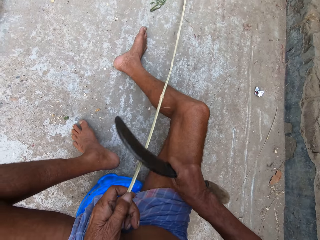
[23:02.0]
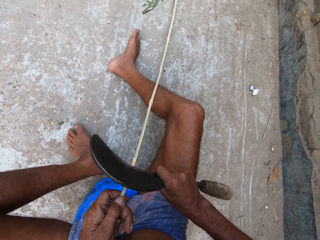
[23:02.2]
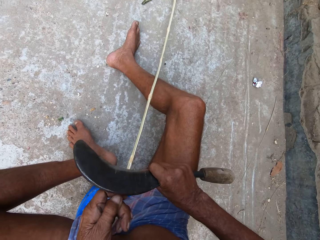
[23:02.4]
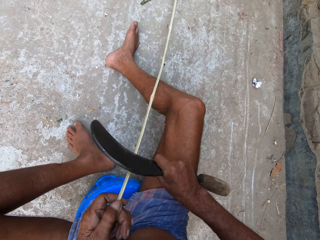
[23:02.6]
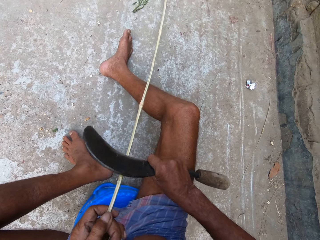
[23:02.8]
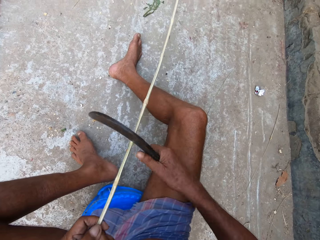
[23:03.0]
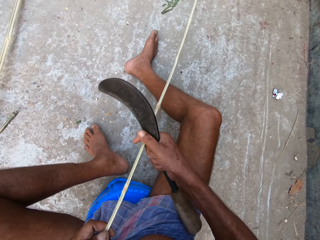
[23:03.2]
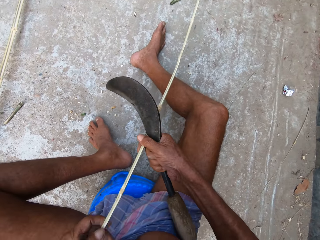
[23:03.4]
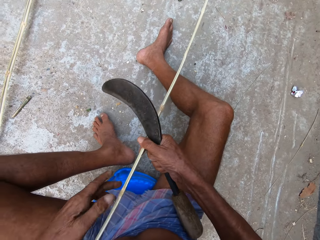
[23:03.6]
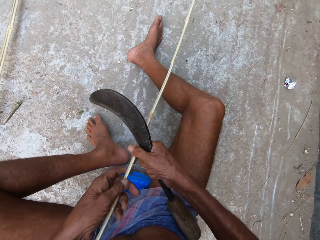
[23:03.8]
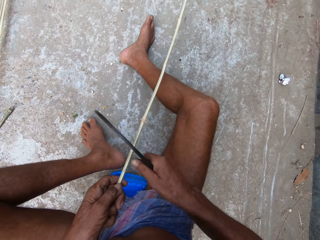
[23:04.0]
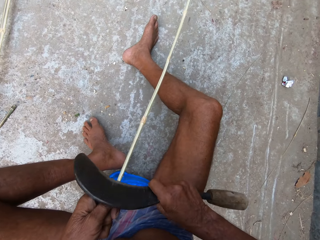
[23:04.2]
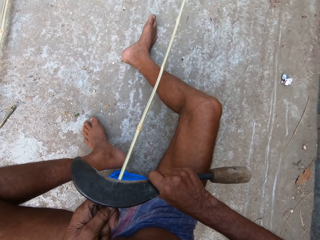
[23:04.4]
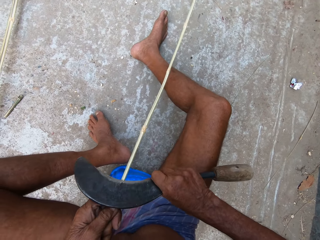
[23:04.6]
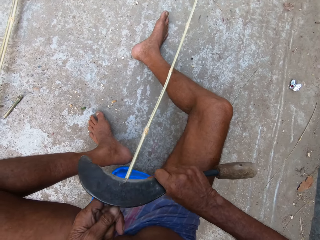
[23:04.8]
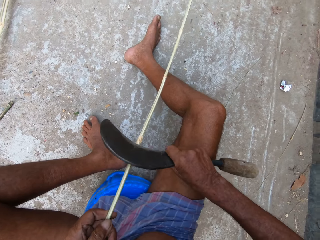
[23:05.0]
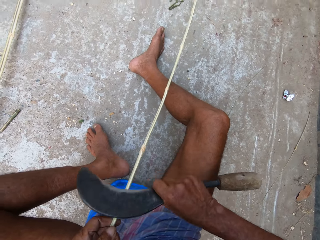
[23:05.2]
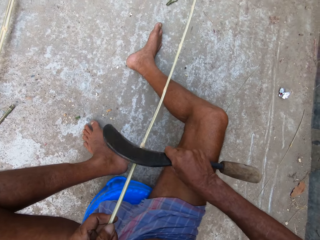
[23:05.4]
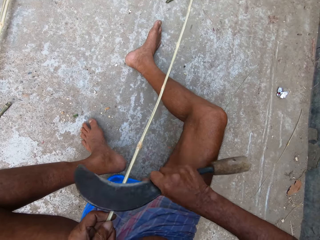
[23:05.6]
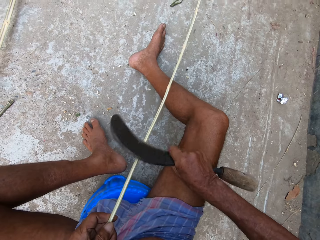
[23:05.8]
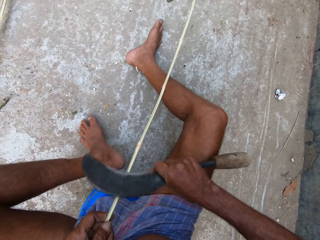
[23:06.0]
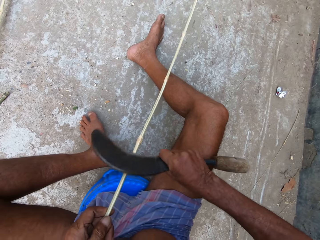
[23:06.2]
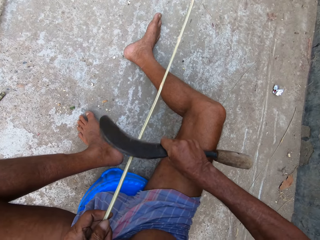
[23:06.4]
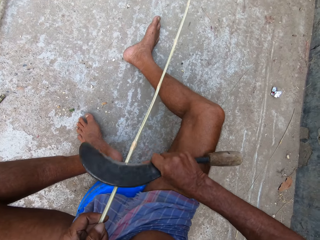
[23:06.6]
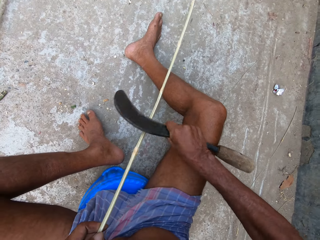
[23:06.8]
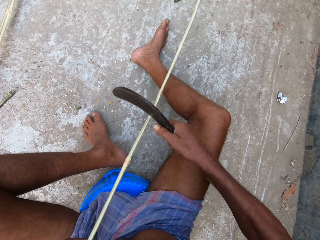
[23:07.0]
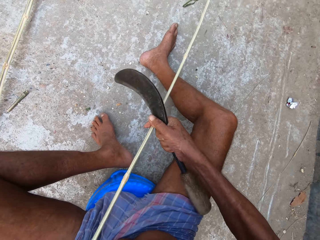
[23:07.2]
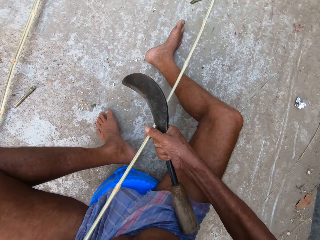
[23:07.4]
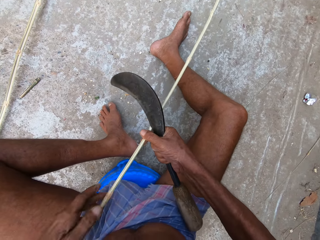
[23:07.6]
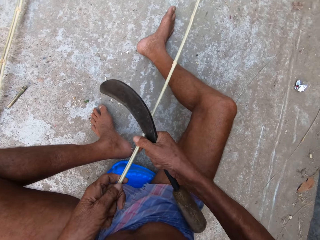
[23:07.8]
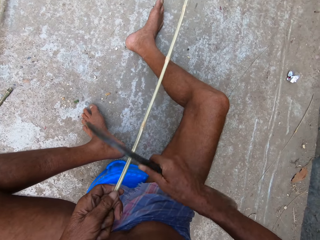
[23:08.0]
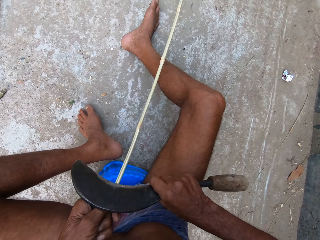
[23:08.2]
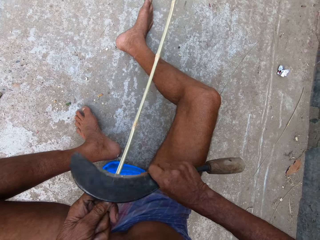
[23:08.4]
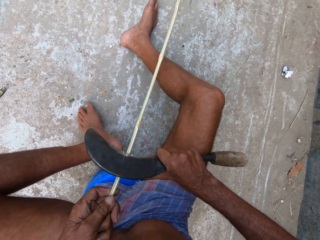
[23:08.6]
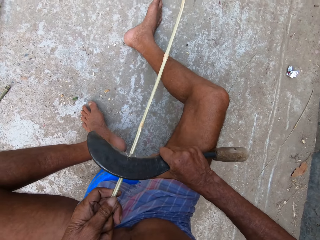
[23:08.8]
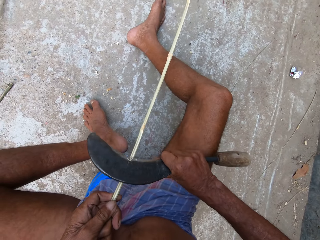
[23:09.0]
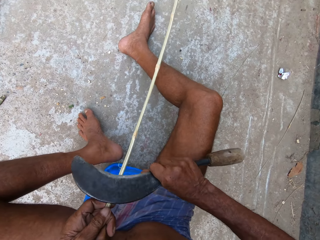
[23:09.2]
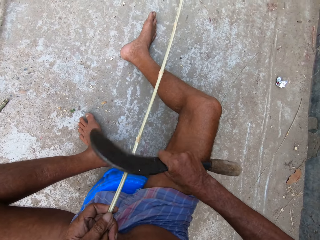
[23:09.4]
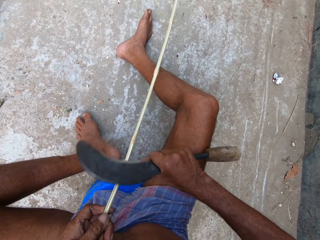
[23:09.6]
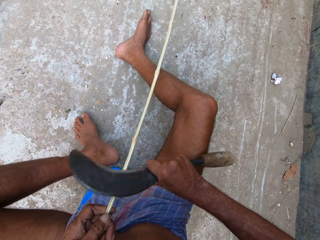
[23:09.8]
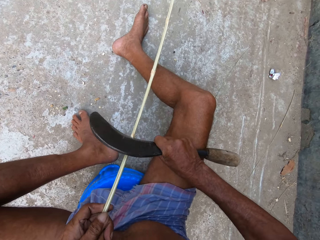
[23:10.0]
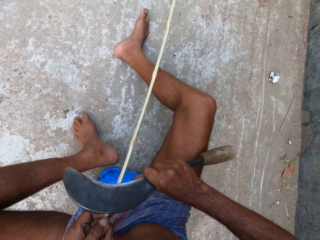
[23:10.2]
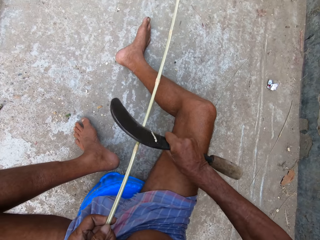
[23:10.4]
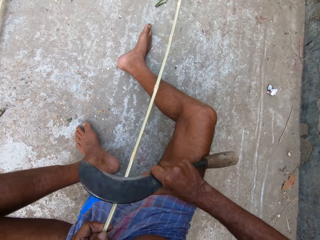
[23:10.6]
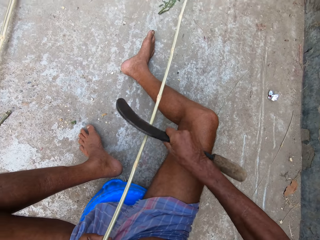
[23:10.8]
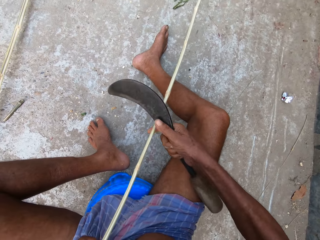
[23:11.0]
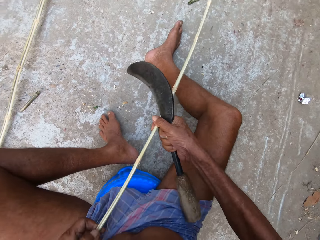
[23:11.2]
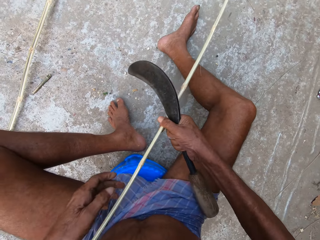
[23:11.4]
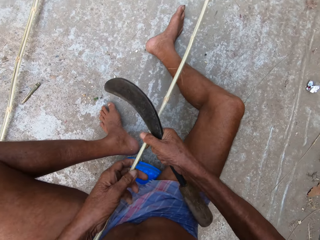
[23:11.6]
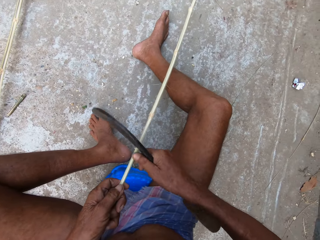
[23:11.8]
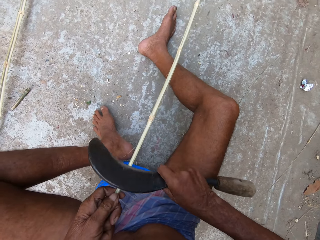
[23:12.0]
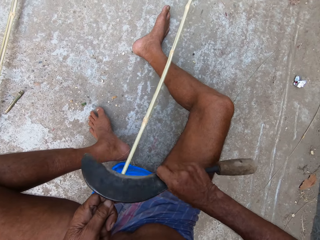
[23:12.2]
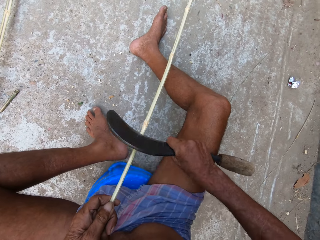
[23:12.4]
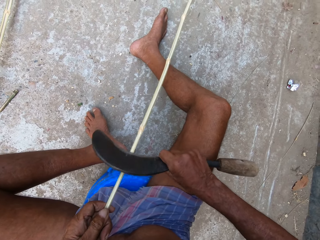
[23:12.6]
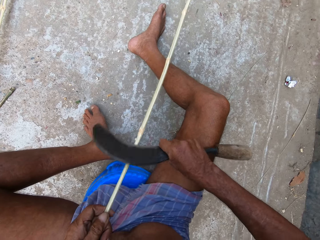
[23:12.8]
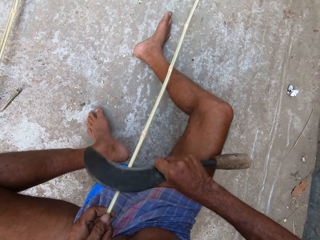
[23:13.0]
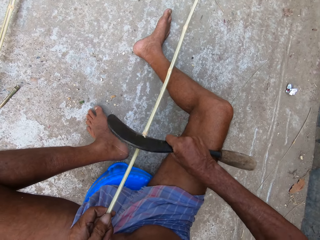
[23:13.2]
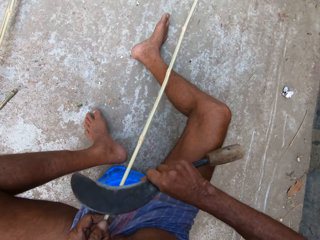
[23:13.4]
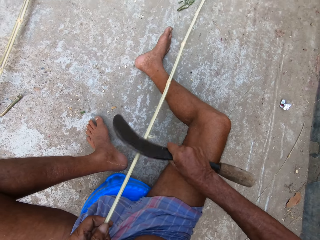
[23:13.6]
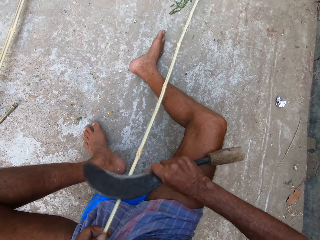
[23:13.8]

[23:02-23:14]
The camera wearer pulls the bamboo strip from the ground with his right hand. He moves his left hand on the bamboo strip. He adjusts a piece of wood on the floor. He shaves the bamboo strip in his left hand with the sickle in his right hand. He pulls the bamboo strip from the ground with his right hand. He adjusts the piece of wood on the floor. He moves his left hand on the bamboo strip. He shaves the bamboo strip in his left hand with the sickle in his right hand. He pulls the bamboo strip from the ground with his right hand. He moves his left hand on the bamboo strip. He shaves the bamboo strip in his left hand with the sickle in his right hand.

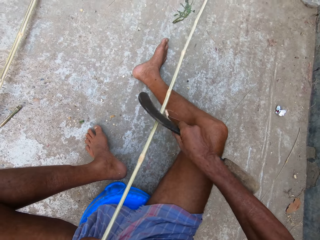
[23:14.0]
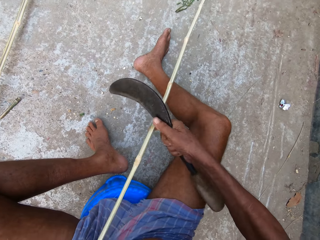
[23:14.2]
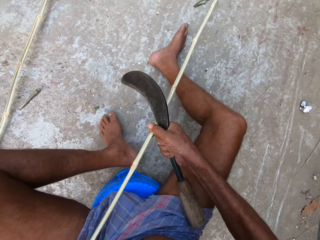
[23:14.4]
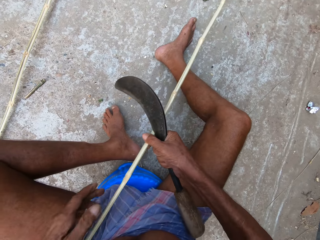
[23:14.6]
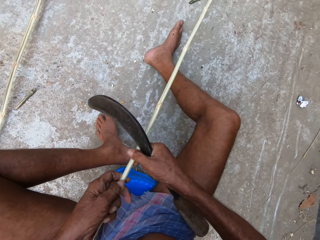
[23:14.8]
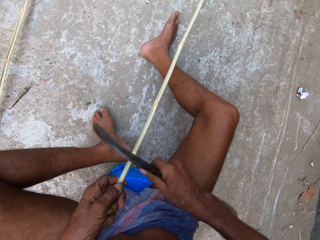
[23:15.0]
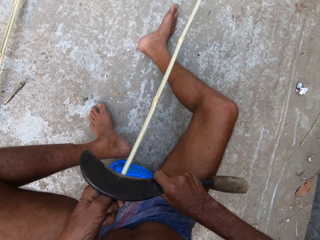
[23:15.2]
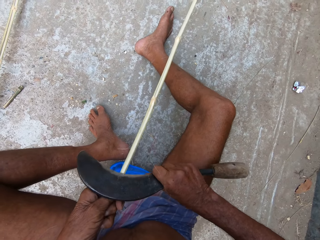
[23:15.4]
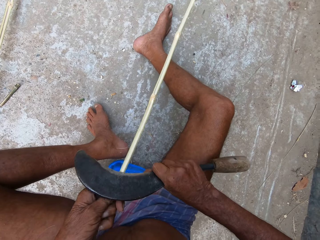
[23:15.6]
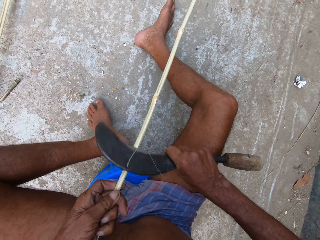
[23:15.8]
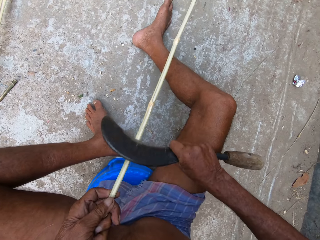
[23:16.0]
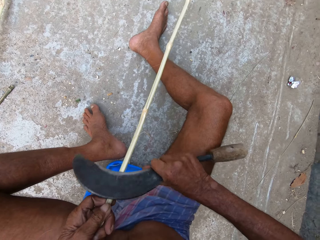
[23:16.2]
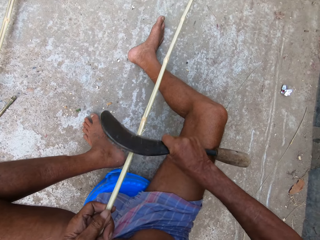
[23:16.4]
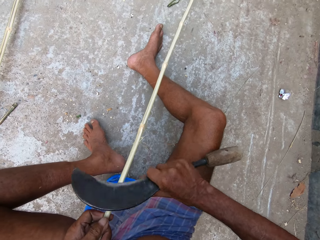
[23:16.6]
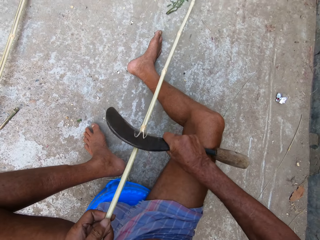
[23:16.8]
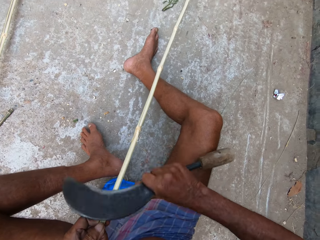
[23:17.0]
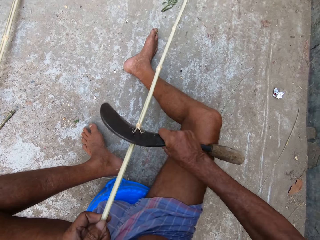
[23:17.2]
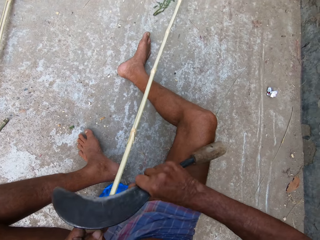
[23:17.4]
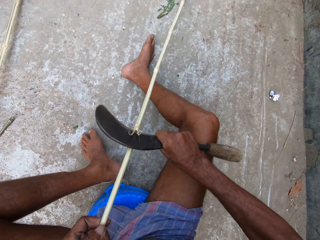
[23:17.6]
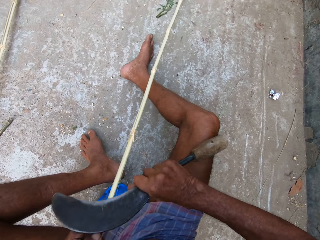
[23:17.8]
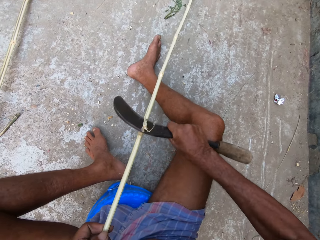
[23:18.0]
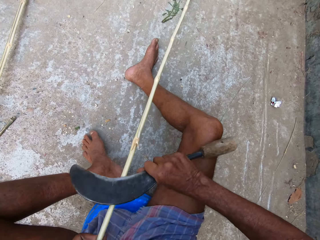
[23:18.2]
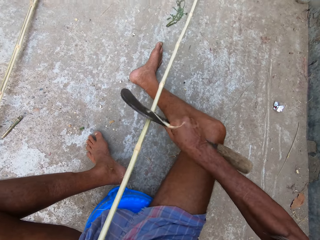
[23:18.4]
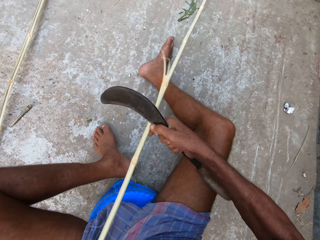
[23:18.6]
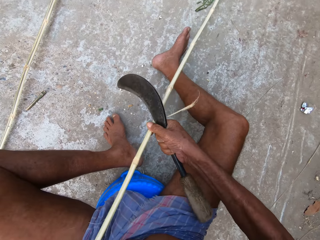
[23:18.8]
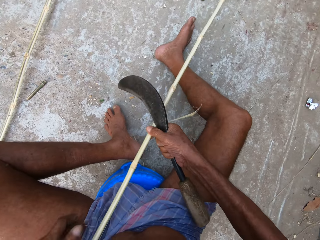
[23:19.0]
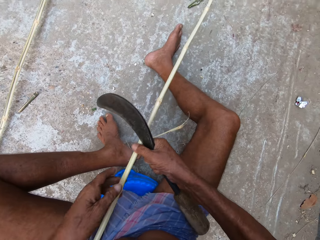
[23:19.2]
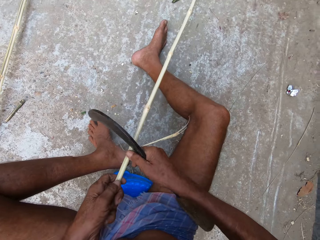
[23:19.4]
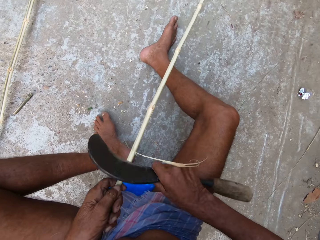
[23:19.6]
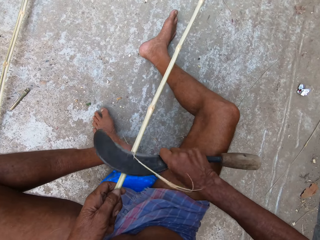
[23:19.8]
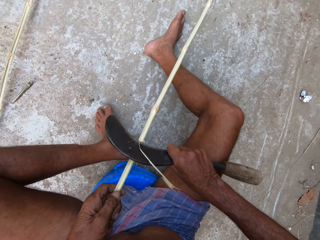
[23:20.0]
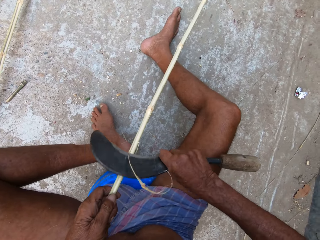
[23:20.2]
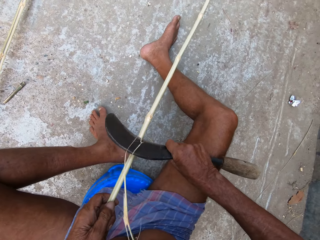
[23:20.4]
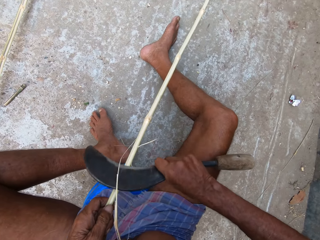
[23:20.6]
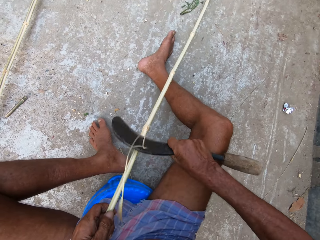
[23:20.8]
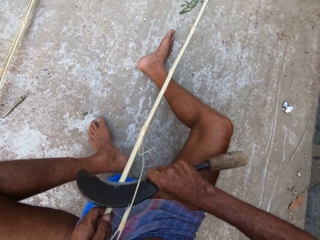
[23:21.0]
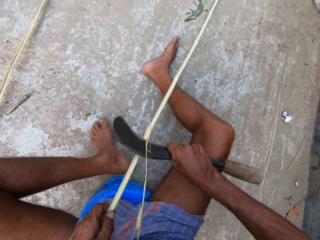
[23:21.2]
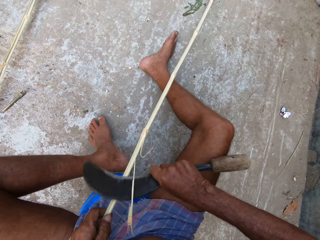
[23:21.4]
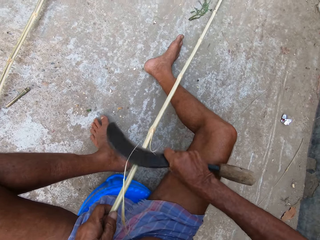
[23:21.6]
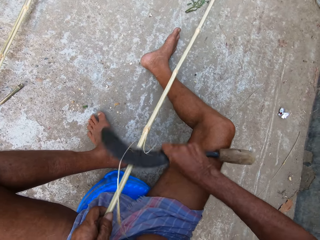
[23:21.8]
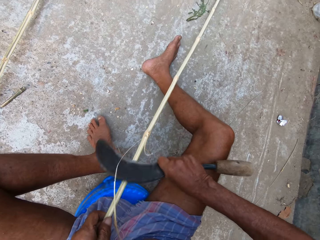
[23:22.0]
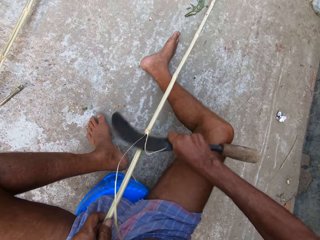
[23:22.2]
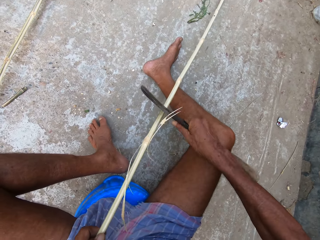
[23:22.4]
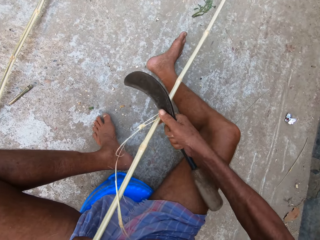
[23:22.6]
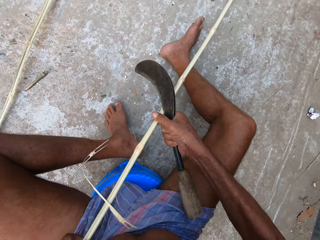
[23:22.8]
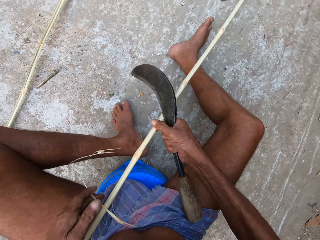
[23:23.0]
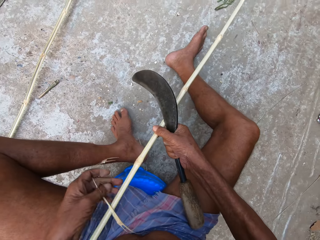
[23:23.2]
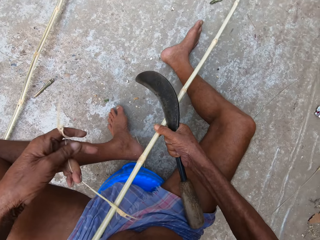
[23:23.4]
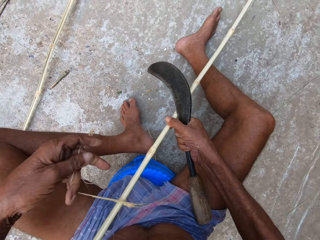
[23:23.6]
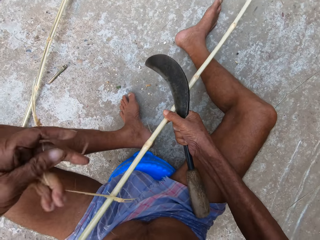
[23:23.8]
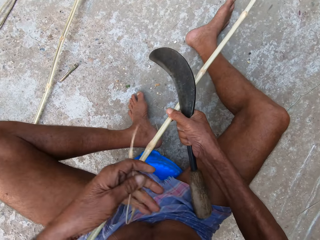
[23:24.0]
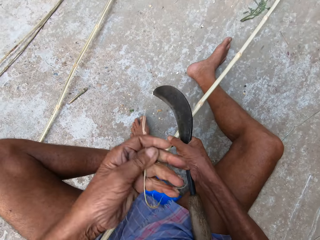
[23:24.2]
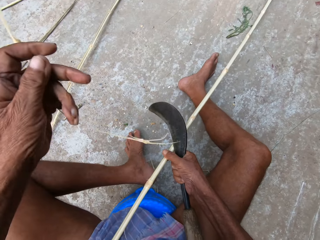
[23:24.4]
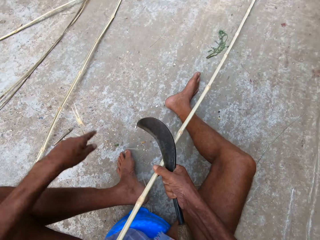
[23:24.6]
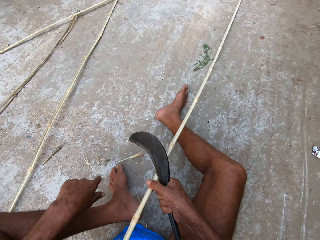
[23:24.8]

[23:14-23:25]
The camera wearer pulls the bamboo strip from the ground with his right hand. He moves his left hand on the bamboo strip. He adjusts a piece of wood on the floor. He shaves the bamboo strip in his left hand with the sickle in his right hand. He pulls the bamboo strip from the ground with his right hand. He moves his left hand on the bamboo strip. He adjusts the piece of wood on the floor. He shaves the bamboo strip in his left hand with the sickle in his right hand. He pulls the bamboo strip from the ground with his right hand. He peels a bamboo scrap from the bamboo strip in his right hand with his left hand. He adjusts the piece of wood on the floor.
